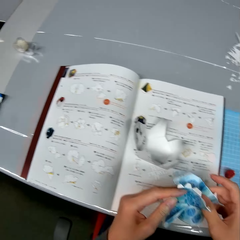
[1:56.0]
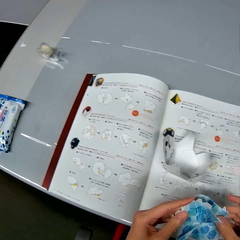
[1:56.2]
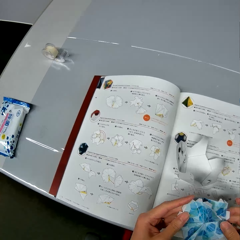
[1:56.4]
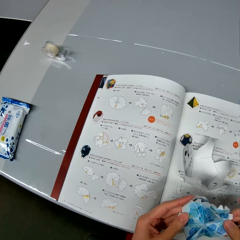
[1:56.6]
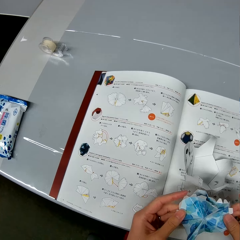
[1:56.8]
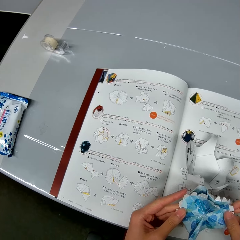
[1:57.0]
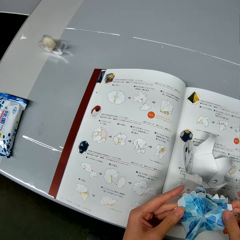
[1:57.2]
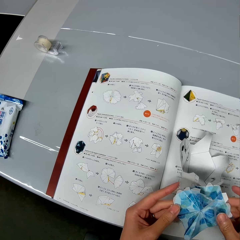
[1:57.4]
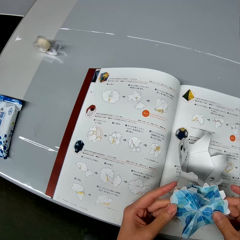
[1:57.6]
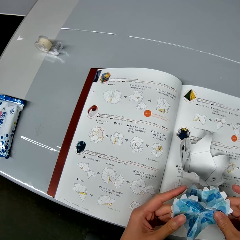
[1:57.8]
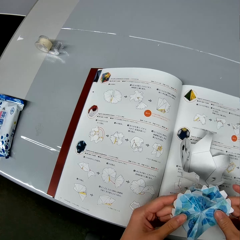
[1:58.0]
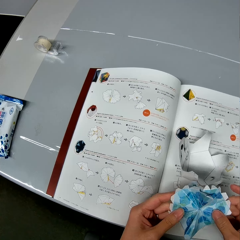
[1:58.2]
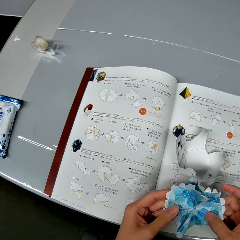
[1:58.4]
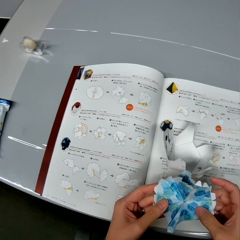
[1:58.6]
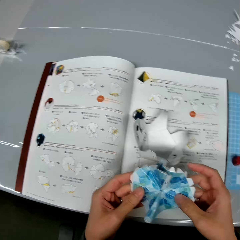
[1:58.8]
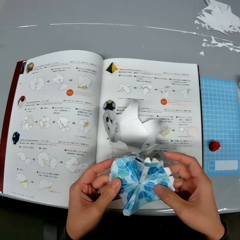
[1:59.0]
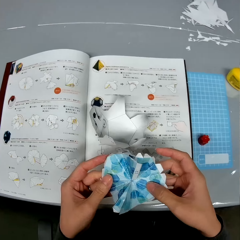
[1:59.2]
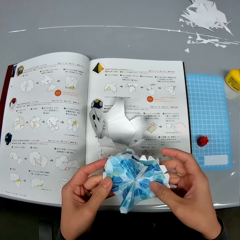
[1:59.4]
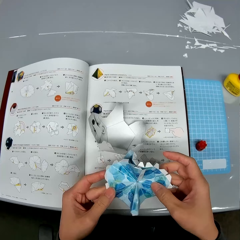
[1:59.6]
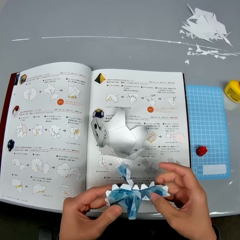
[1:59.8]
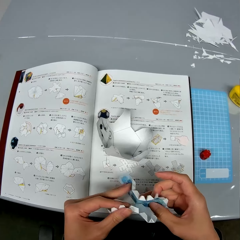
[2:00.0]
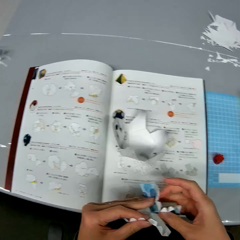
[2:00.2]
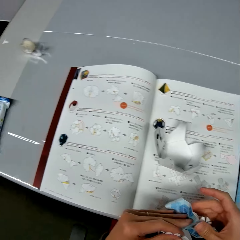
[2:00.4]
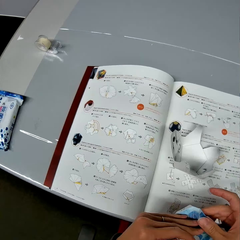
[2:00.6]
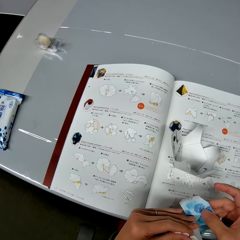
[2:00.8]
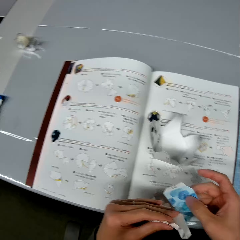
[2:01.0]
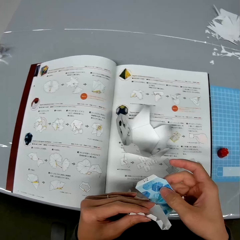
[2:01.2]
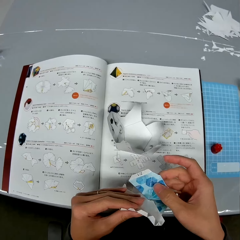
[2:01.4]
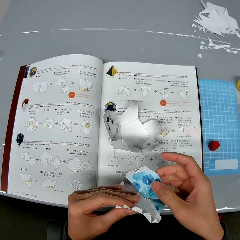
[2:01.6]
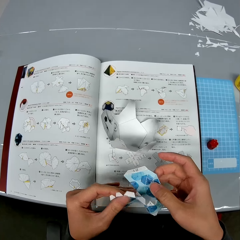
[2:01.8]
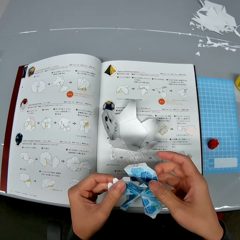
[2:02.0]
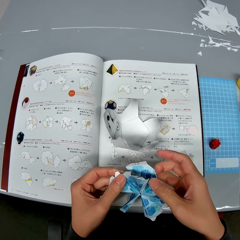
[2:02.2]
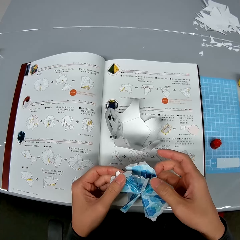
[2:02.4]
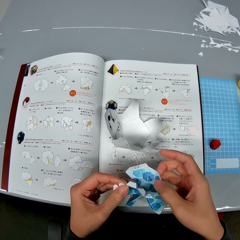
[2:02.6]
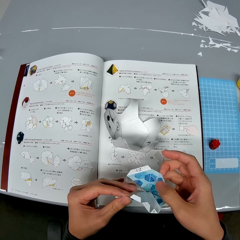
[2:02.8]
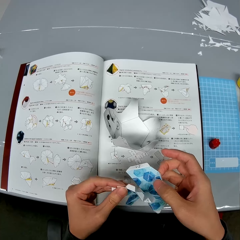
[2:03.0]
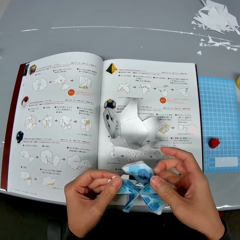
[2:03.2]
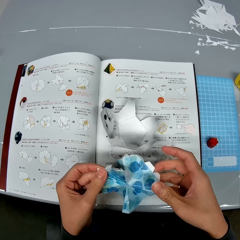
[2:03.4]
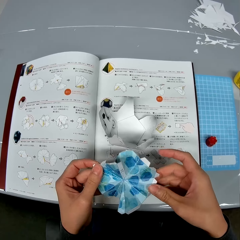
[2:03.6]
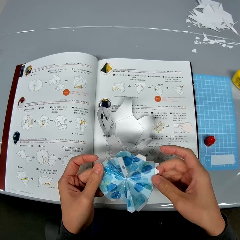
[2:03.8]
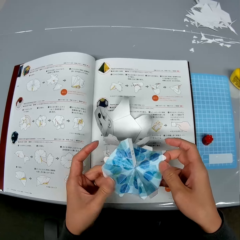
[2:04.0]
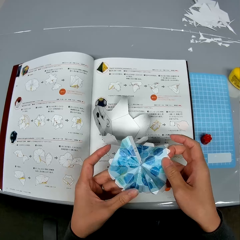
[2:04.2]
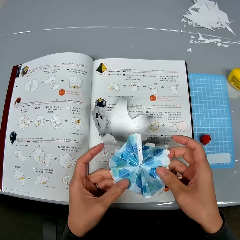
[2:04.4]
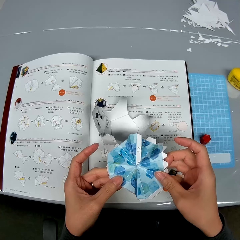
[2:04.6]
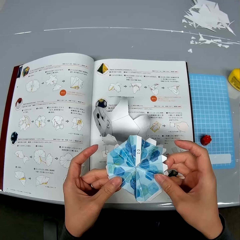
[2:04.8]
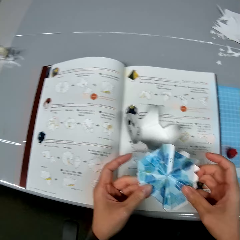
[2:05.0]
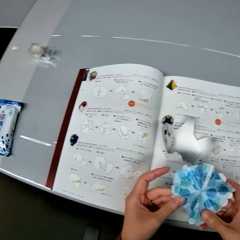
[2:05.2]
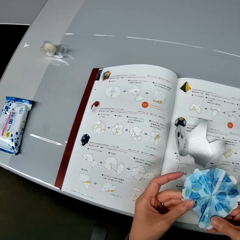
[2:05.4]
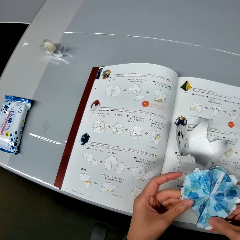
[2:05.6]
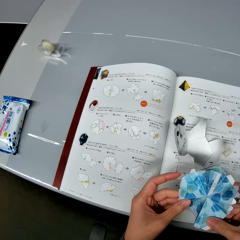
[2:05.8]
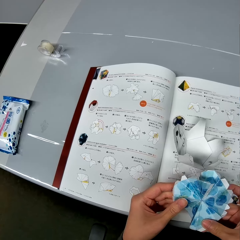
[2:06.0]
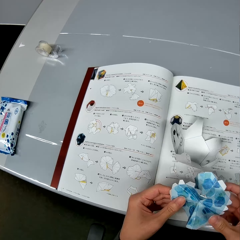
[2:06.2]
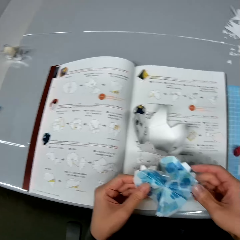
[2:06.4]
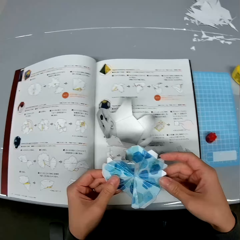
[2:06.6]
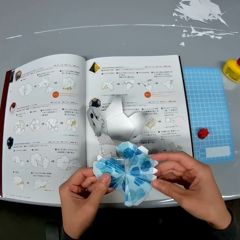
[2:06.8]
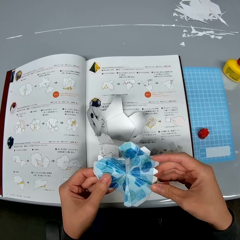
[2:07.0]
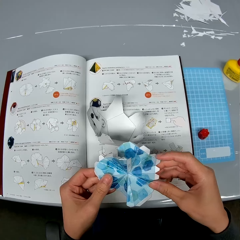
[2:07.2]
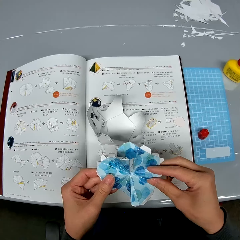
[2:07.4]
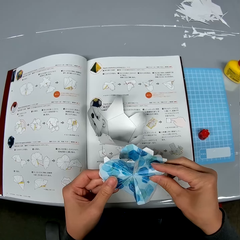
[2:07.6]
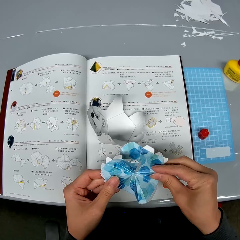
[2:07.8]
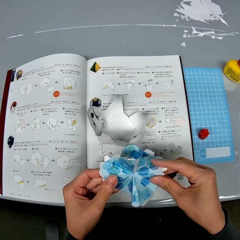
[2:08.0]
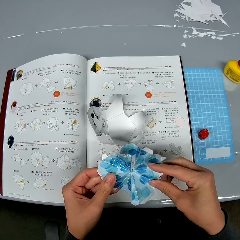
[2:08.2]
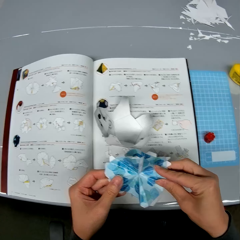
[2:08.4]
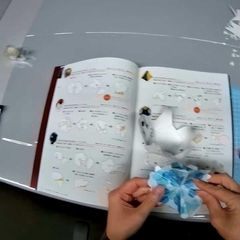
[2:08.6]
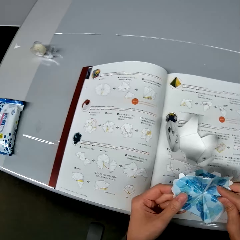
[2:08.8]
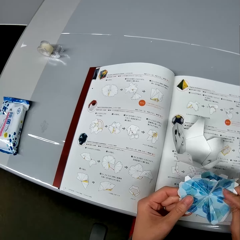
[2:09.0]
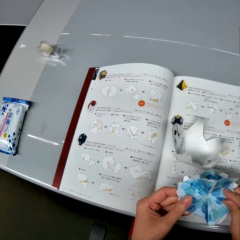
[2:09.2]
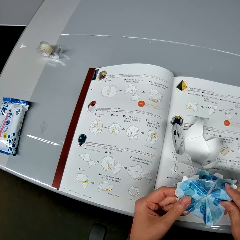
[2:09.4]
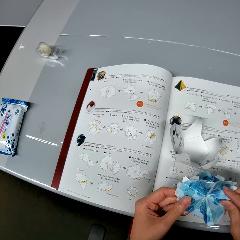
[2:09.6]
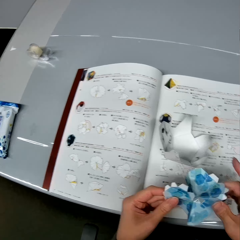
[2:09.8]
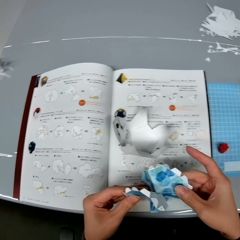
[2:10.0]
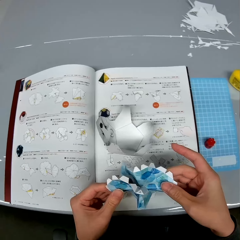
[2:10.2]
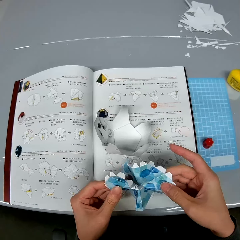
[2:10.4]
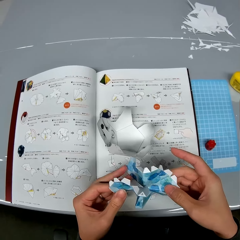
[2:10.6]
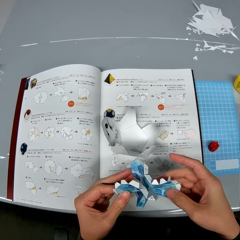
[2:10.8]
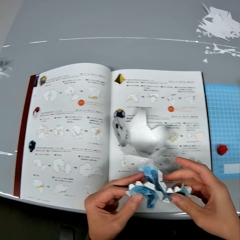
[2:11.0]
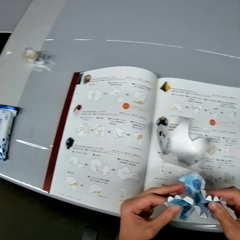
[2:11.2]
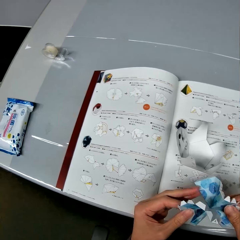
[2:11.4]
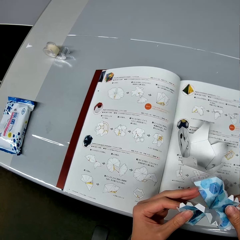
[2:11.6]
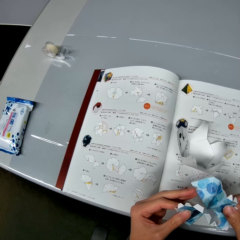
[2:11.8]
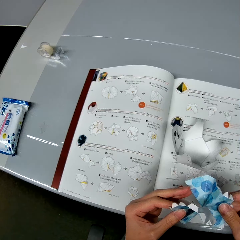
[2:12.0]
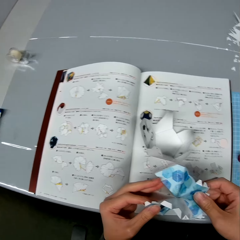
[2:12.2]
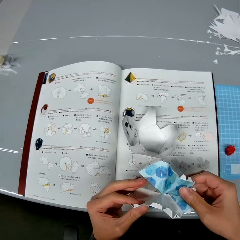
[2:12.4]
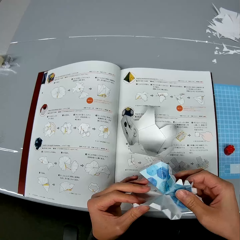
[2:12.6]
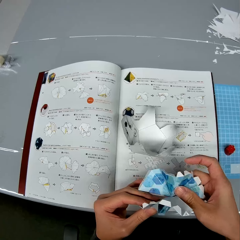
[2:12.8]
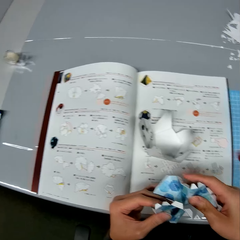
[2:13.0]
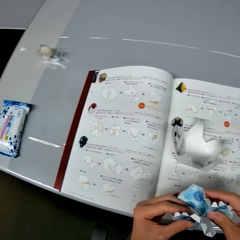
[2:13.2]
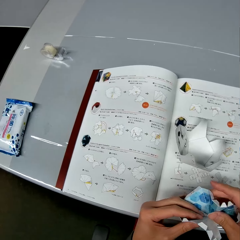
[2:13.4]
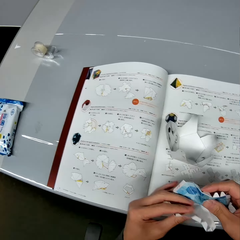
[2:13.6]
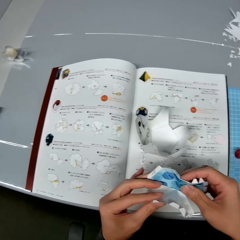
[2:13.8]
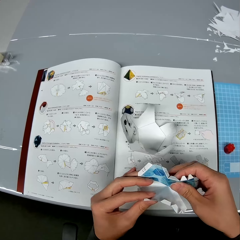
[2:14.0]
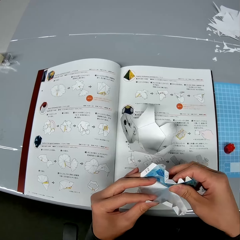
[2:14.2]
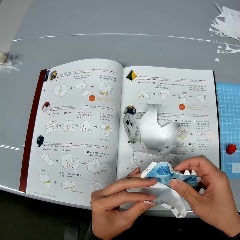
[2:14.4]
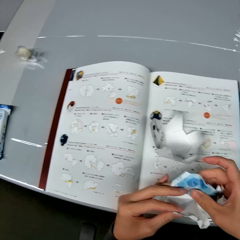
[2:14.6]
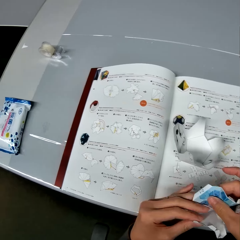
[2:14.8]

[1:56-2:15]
The camera wearer looks at the sketch paper. She goes through the manual on the table. She looks at the first paper craft in her hand. She goes through the manual on the table. She looks at the first paper craft in her hand. She goes through the manual on the table. She looks at the sketch book. She looks at the first paper craft in her hand. She goes through the manual on the table. She looks at the first paper craft in her hand. She goes through the manual on the table. She looks at the first paper craft in her hand.

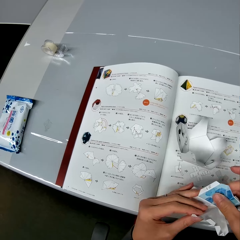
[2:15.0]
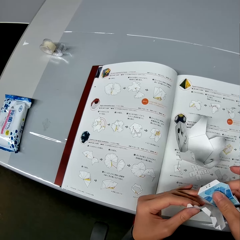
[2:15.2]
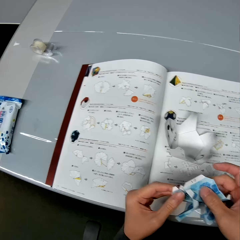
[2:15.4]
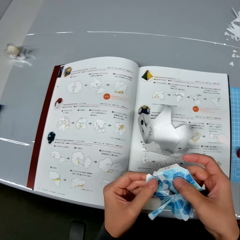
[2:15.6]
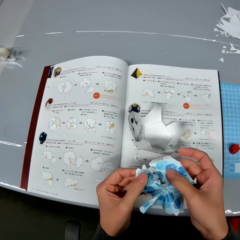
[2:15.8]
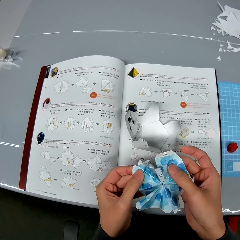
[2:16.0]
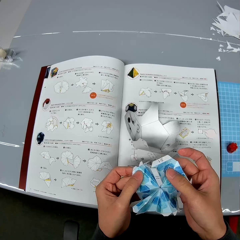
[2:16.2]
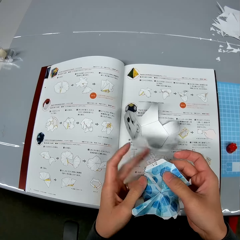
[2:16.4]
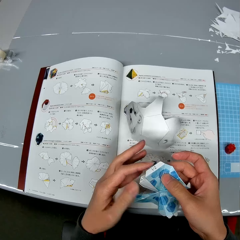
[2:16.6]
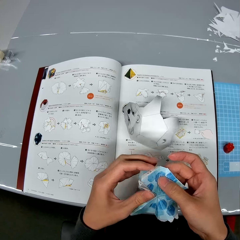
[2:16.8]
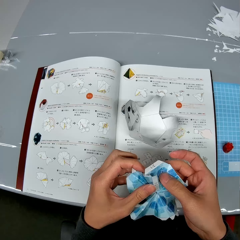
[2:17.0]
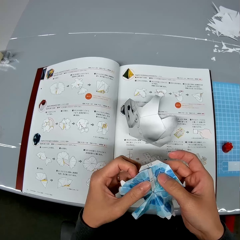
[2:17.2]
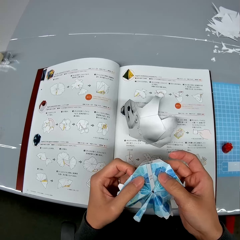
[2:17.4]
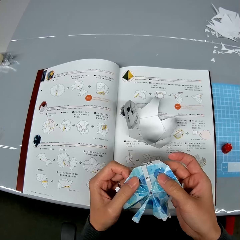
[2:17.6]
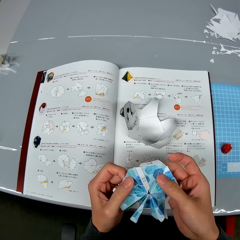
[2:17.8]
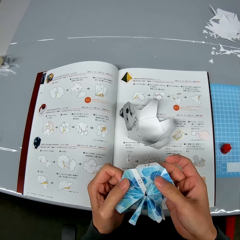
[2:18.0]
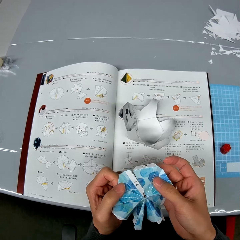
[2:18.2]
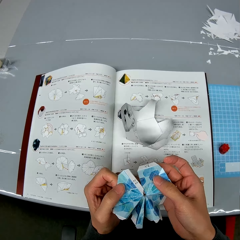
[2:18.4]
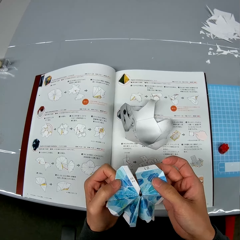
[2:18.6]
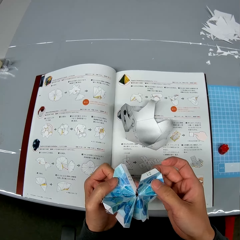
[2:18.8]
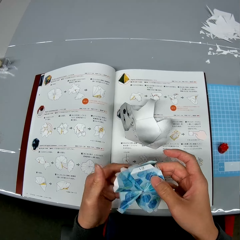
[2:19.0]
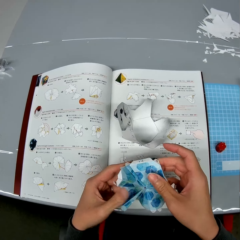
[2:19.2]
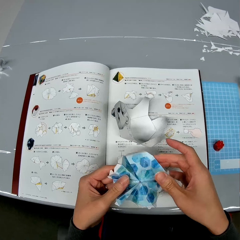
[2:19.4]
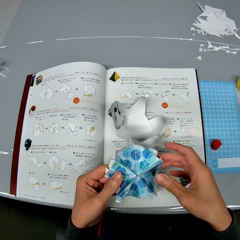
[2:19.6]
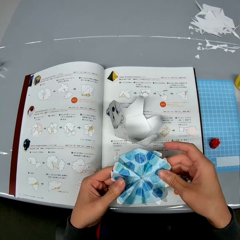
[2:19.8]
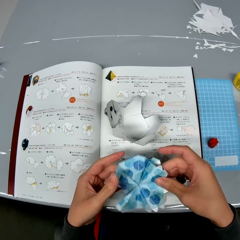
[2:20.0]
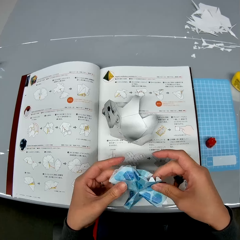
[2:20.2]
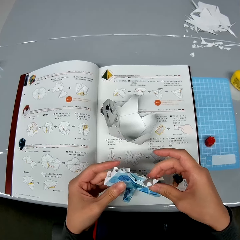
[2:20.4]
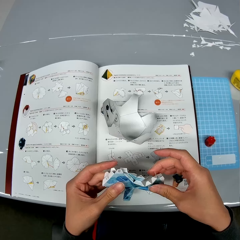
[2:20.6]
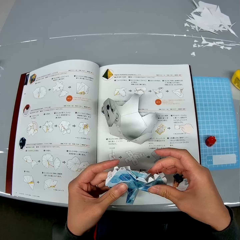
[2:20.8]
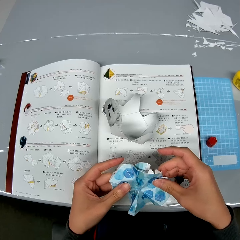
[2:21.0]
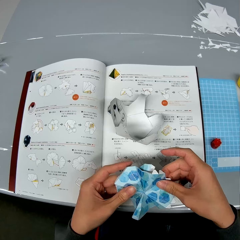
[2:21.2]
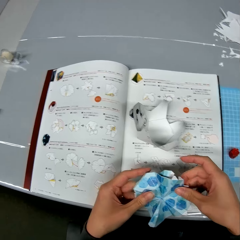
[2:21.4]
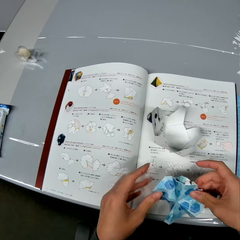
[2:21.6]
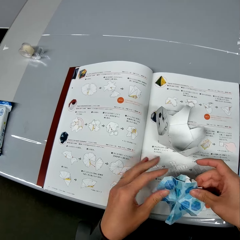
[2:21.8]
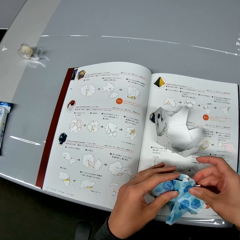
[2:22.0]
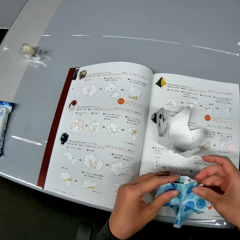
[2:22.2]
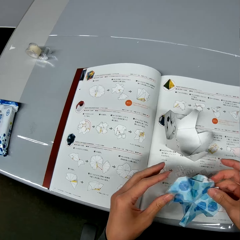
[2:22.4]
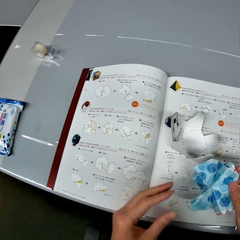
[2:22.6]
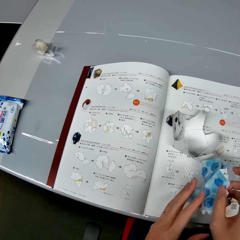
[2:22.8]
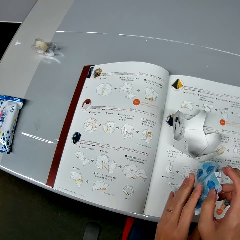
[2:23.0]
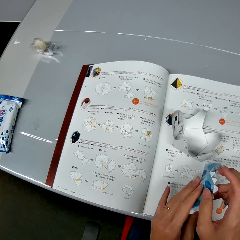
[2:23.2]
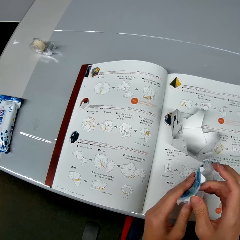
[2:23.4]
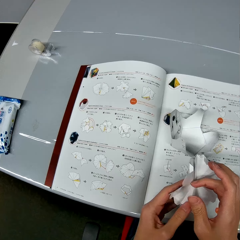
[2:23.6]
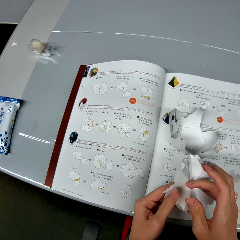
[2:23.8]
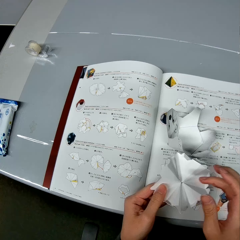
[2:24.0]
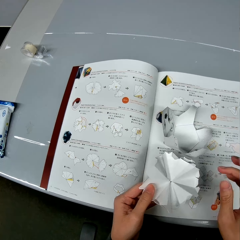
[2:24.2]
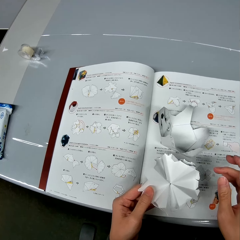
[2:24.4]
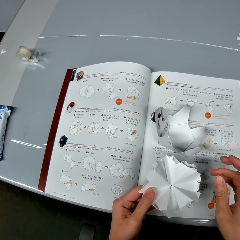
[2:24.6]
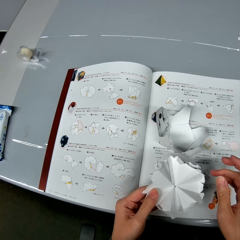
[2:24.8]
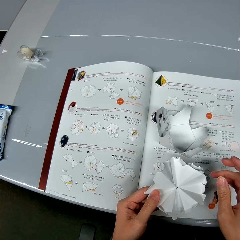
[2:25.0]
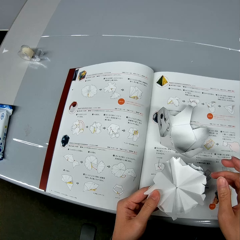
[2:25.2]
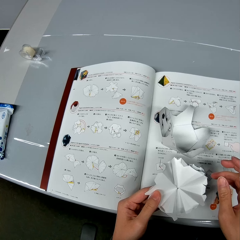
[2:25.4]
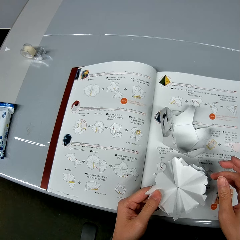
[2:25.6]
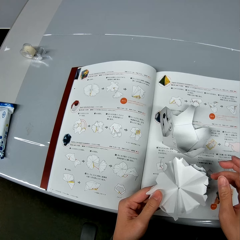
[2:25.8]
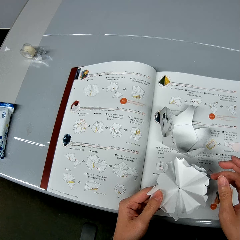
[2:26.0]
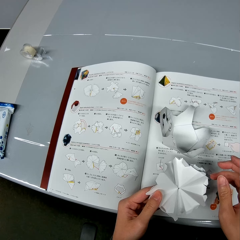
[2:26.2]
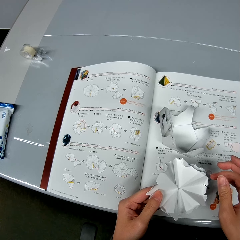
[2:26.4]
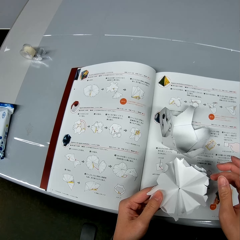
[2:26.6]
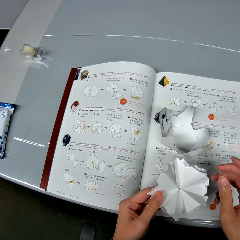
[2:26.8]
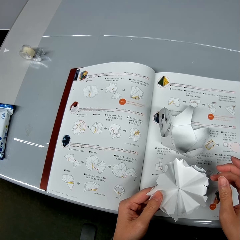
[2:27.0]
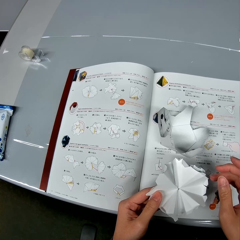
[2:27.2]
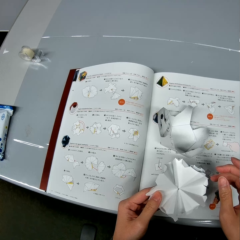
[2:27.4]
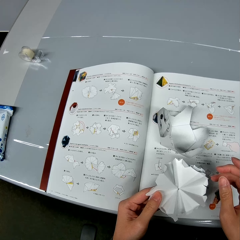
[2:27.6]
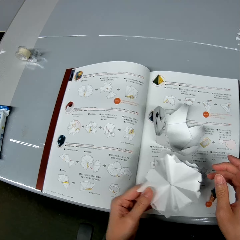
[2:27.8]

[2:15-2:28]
The camera wearer looks at the sketch paper. She stretches the paper model or craft. She looks at the paper model. She turns the first paper craft in her hands. She looks at the paper model.
